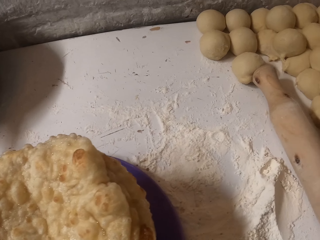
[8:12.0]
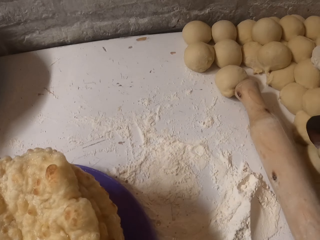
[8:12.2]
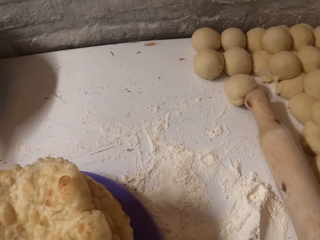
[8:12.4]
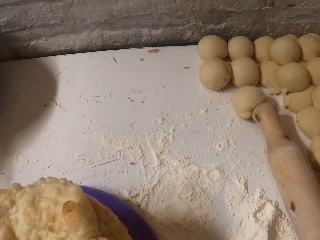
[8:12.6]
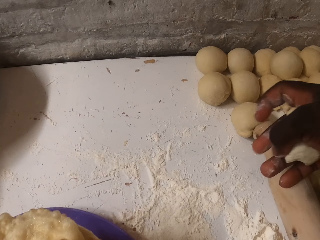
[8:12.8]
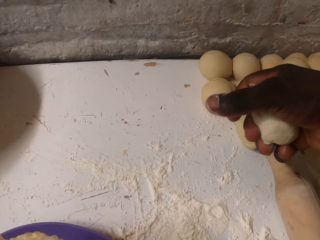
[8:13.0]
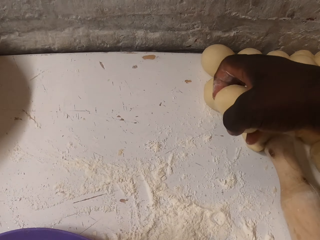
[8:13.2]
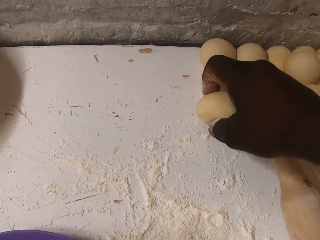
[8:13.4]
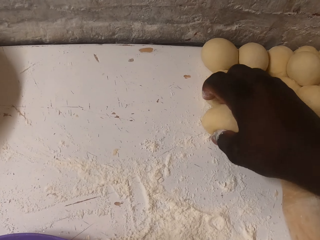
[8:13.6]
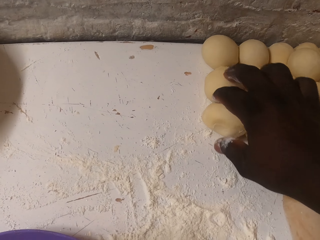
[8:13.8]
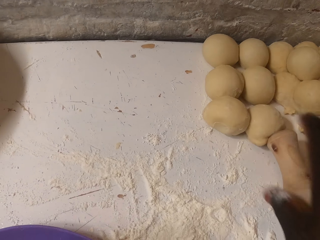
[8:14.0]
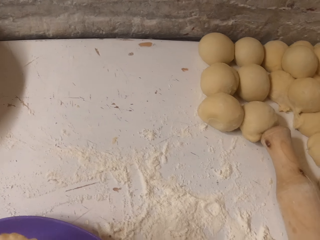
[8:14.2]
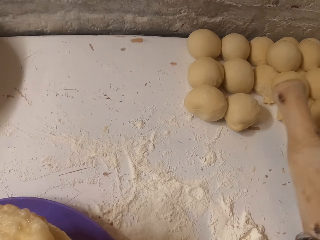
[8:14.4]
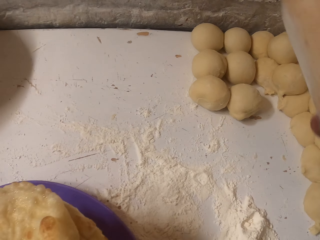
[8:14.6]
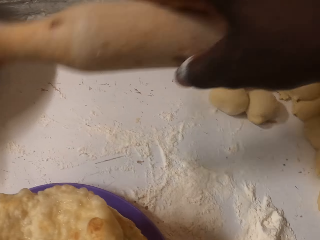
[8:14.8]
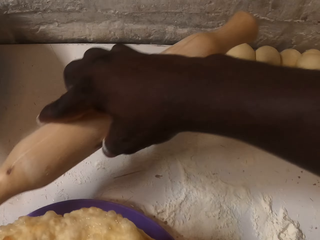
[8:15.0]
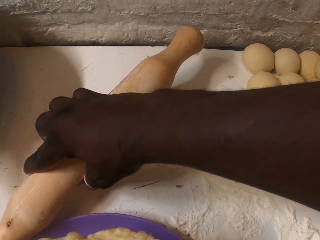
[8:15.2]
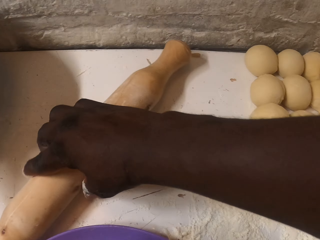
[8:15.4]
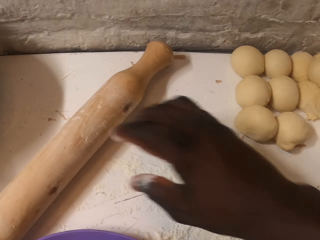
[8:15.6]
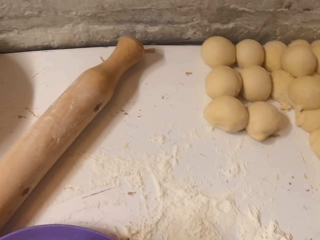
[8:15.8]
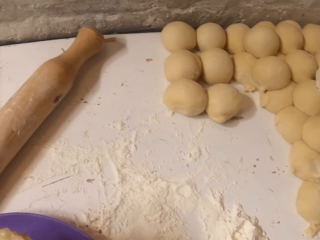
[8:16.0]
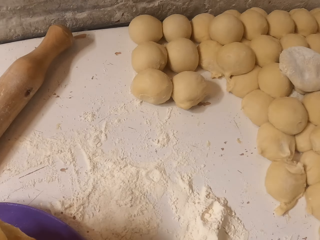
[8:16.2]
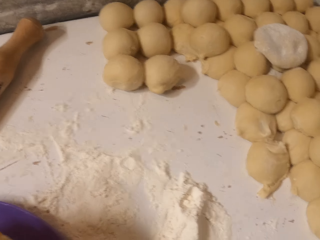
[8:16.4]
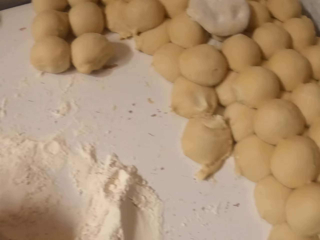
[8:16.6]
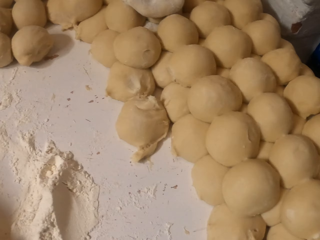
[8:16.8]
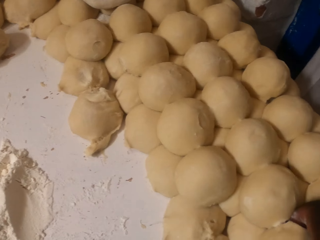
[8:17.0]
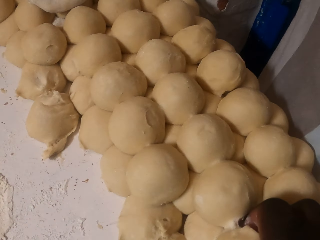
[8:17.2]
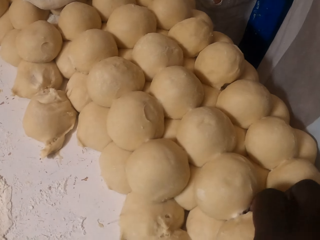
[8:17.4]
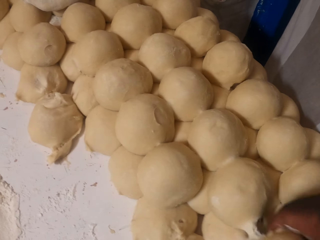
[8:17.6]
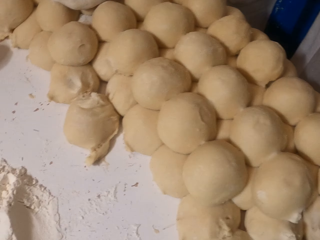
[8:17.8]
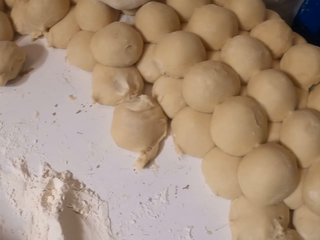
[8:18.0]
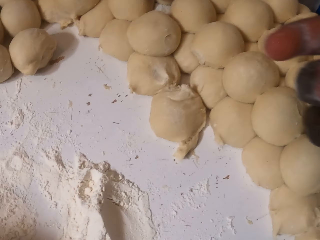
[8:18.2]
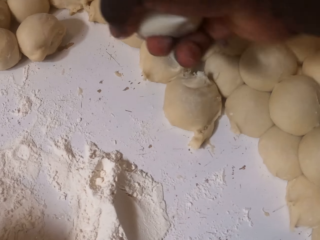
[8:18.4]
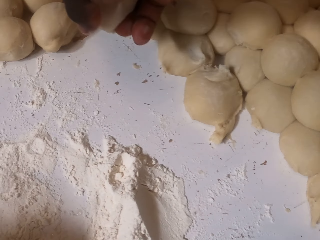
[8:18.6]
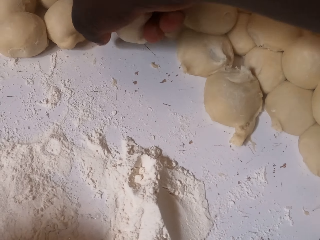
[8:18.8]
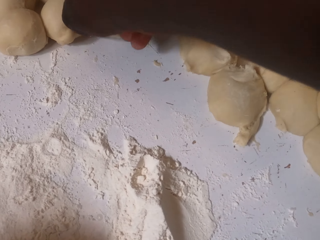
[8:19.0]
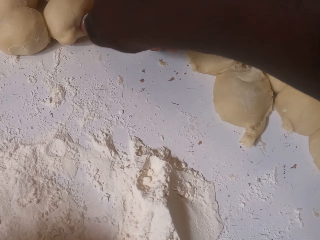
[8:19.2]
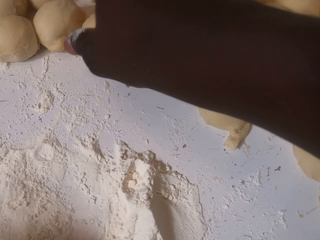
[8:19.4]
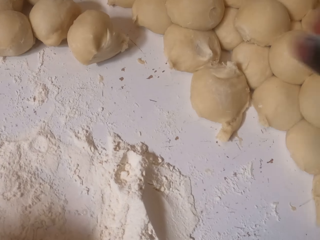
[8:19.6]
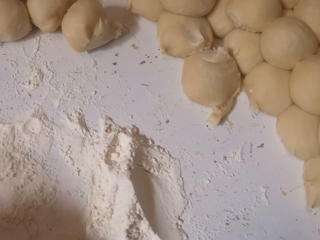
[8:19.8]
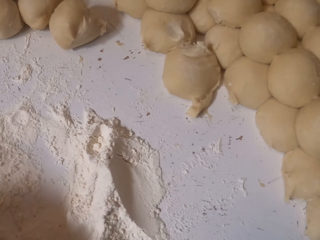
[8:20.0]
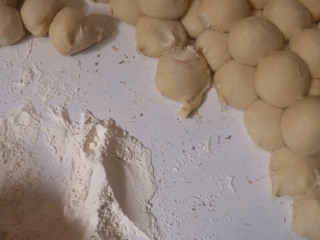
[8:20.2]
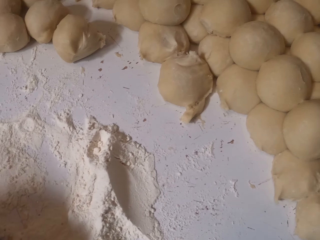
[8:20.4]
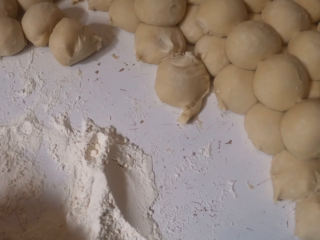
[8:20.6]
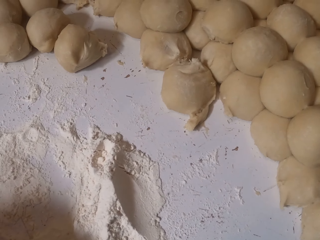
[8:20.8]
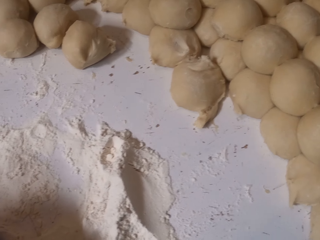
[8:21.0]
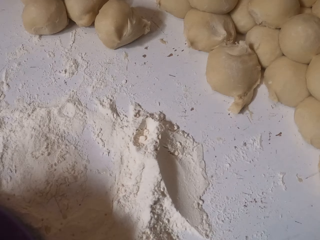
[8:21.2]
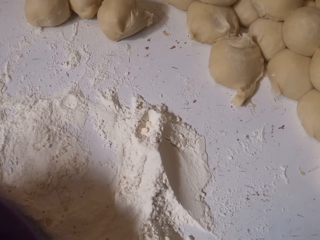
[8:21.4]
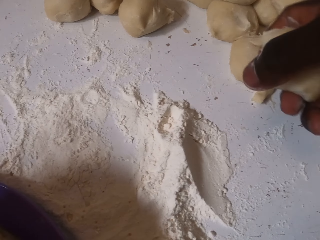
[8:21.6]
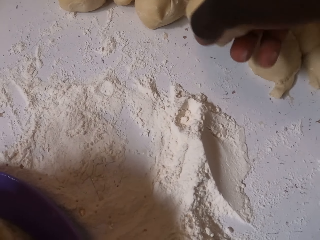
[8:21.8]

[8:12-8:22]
The camera wearer picks up dough. They hold the dough with the hand. They put the dough on the table. They look around. They move the rolling pin. They pick up the rolling pin. They put the rolling pin on the table. They look around. They pick up the dough. They arrange the dough on the table. They hold the dough. They put the dough on the table. They look around.

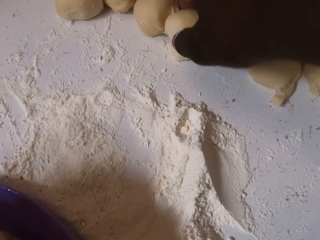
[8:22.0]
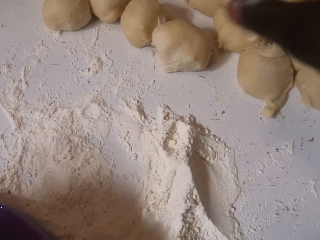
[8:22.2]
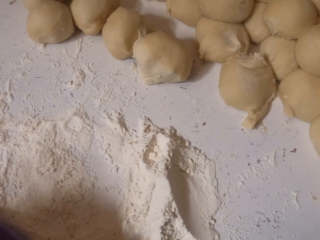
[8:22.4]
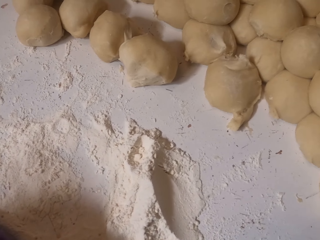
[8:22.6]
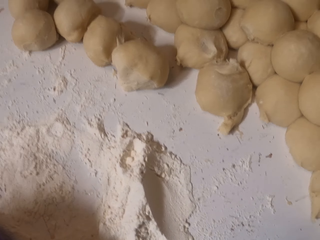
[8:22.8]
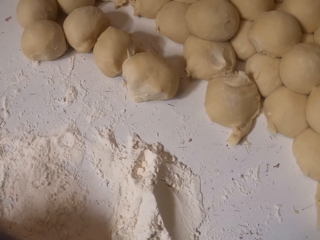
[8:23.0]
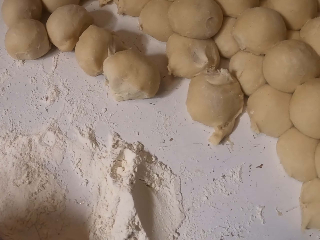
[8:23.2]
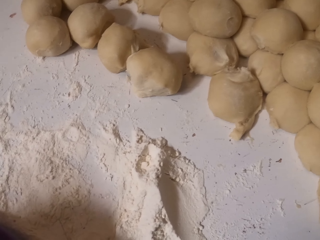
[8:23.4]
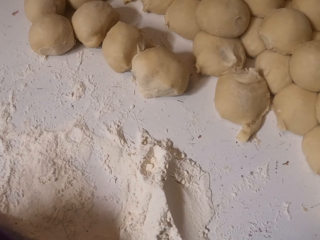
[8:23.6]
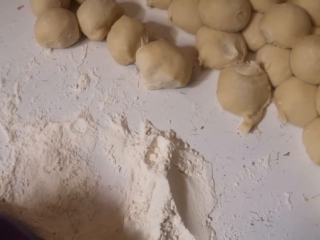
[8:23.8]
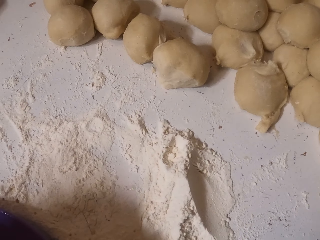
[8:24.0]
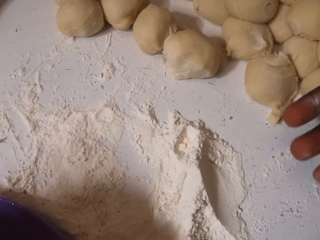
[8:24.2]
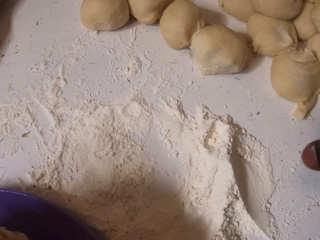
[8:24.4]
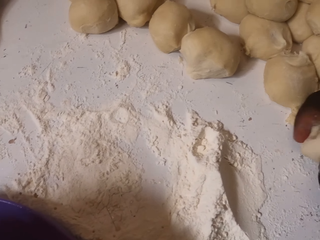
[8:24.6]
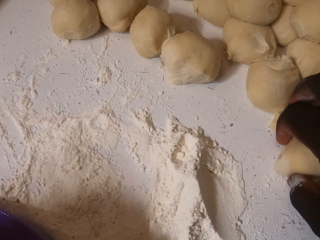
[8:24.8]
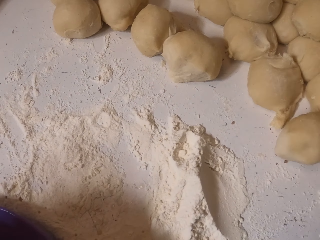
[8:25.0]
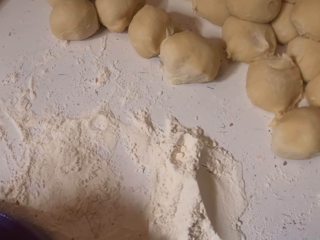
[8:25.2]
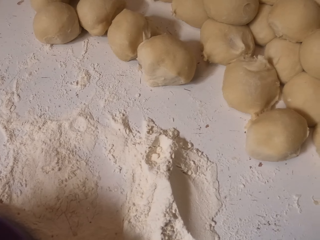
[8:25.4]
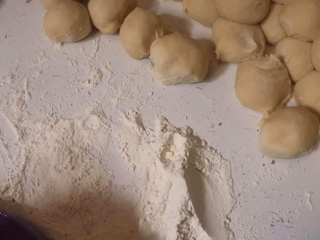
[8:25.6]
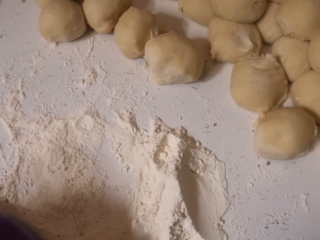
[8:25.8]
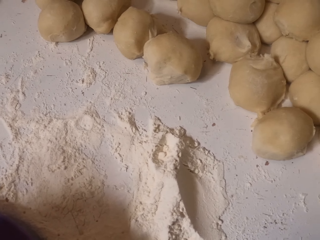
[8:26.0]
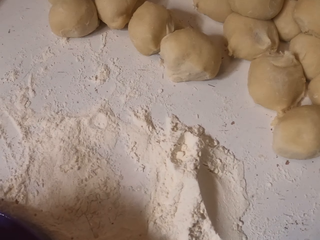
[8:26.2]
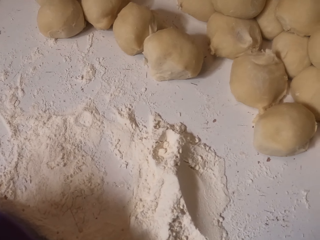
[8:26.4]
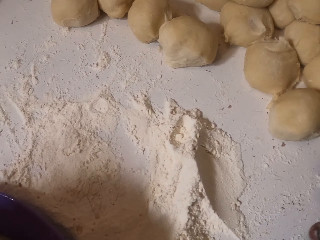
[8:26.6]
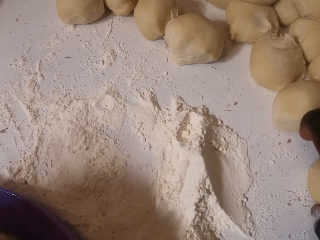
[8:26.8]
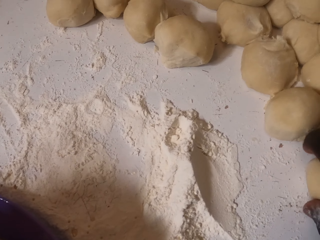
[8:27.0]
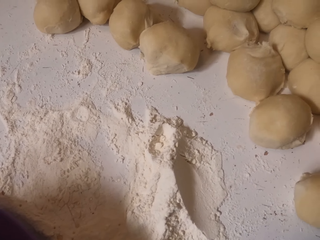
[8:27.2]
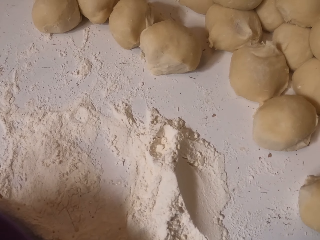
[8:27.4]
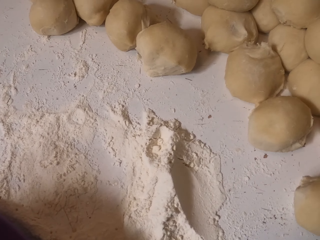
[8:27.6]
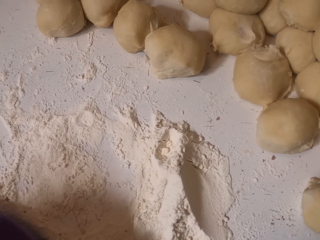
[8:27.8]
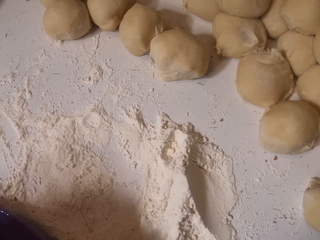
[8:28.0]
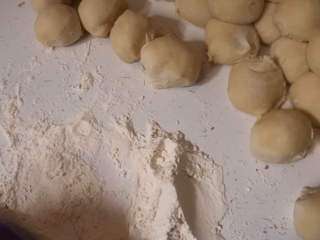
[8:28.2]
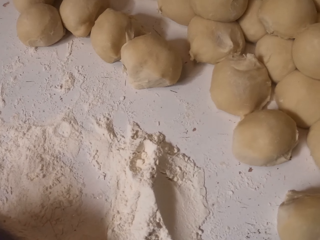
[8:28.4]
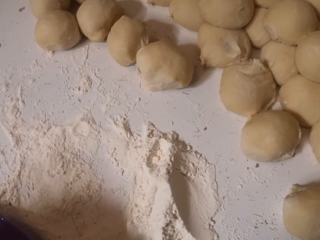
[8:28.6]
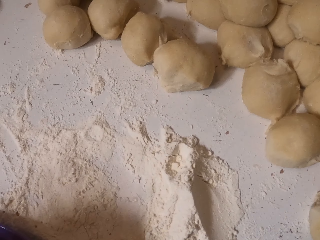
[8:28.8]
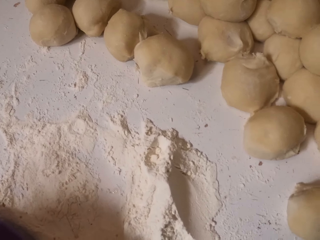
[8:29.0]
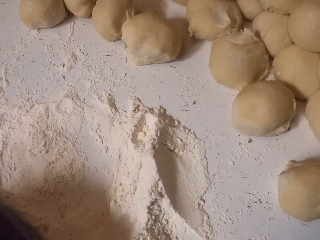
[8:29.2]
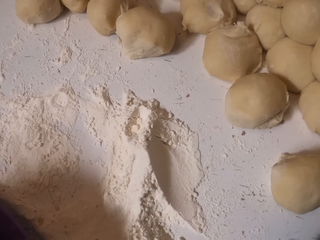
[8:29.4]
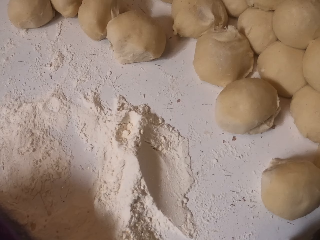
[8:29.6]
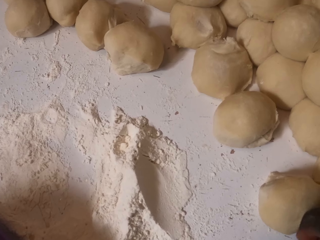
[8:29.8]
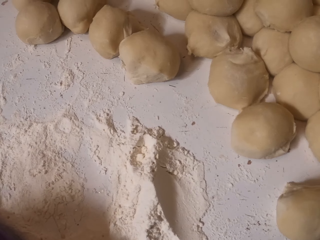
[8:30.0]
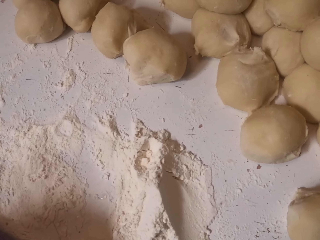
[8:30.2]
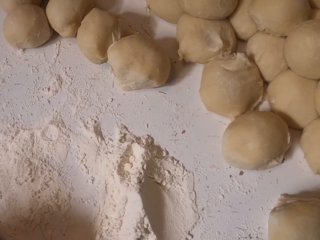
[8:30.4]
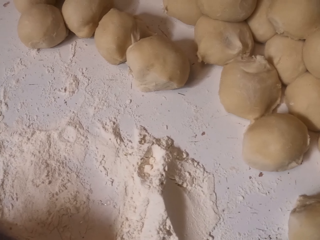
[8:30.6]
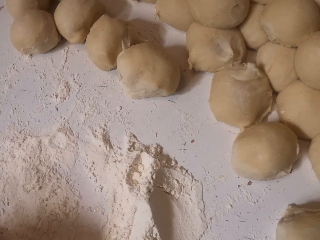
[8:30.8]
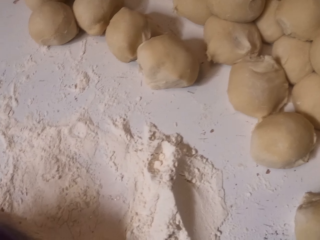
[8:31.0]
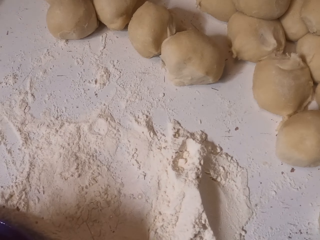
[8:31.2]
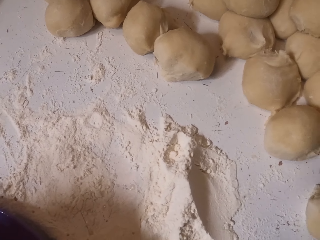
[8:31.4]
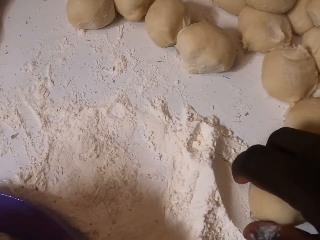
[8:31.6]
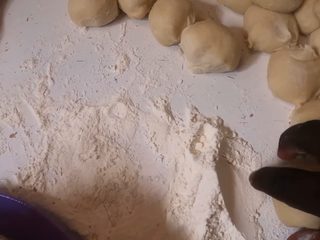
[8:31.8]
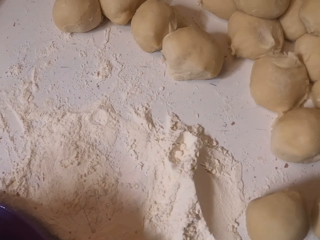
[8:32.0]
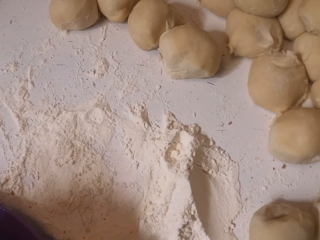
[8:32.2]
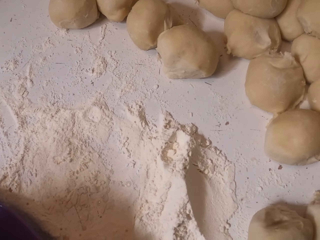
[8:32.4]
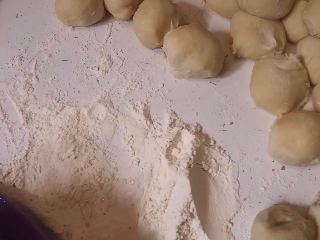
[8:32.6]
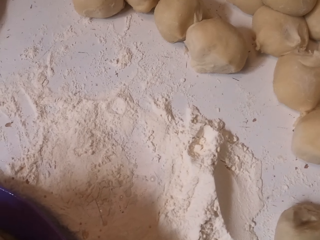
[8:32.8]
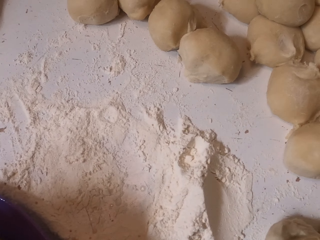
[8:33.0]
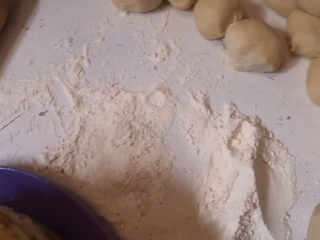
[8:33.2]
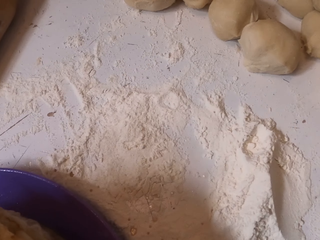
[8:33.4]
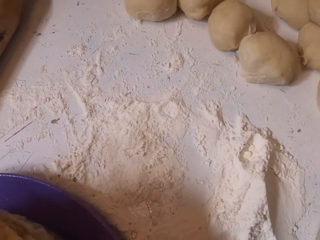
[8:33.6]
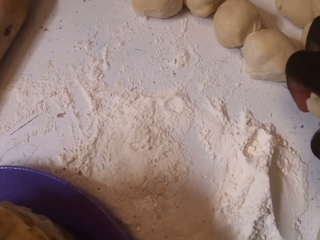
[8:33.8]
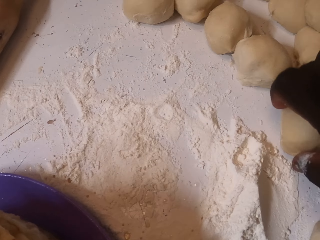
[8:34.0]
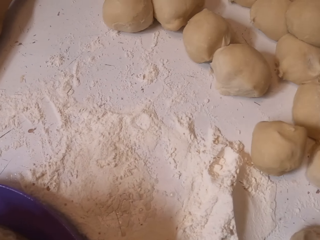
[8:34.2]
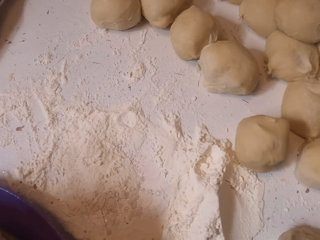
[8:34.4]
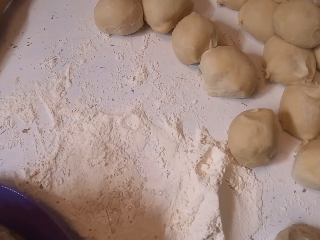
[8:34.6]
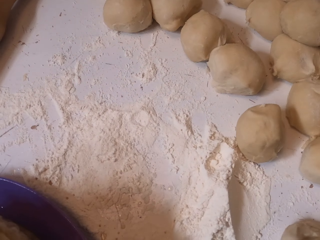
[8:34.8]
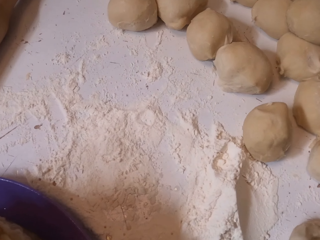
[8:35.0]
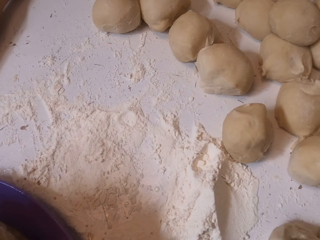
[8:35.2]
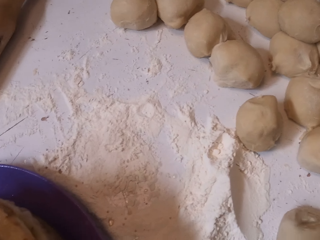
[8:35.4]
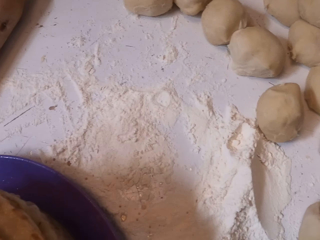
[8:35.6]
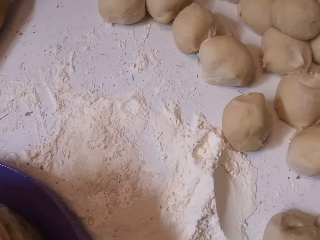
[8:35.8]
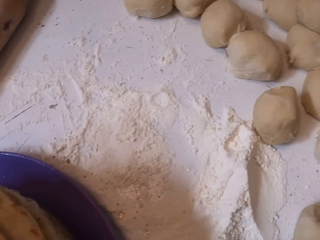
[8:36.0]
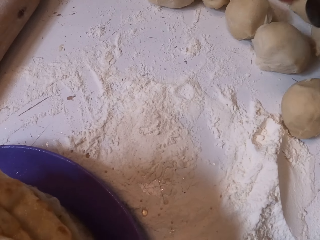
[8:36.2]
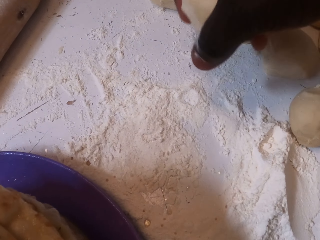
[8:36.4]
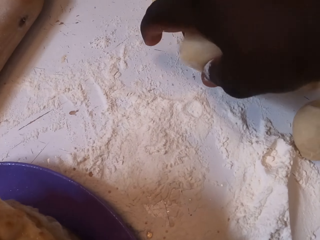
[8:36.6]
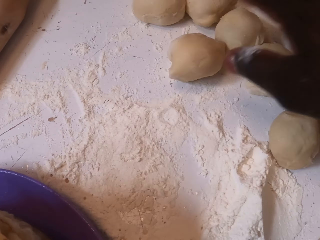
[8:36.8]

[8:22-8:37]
The camera wearer puts dough on the table. They look around. They put the dough on the table. They look around. They put the dough on the table. They look around. They put the dough on the table. They look around. They put the dough on the table. They look around.
